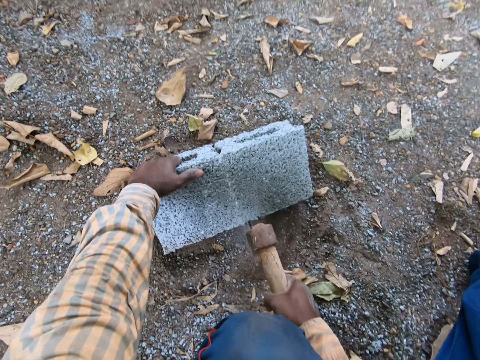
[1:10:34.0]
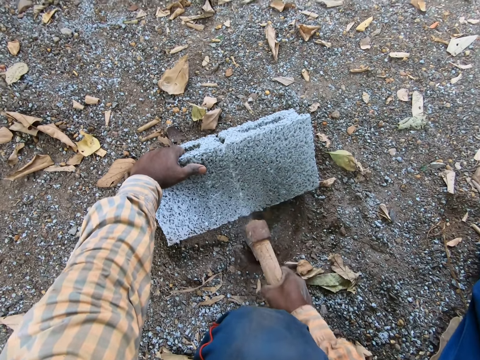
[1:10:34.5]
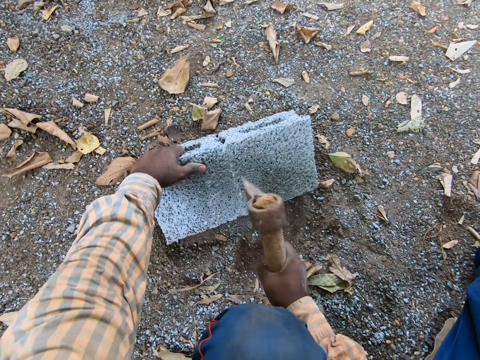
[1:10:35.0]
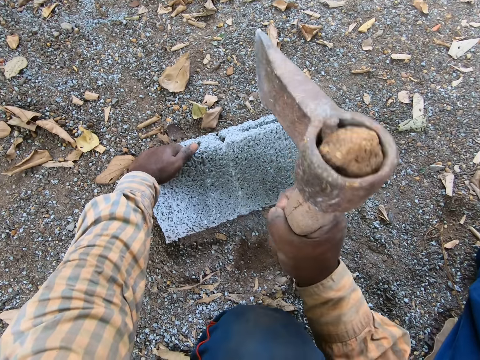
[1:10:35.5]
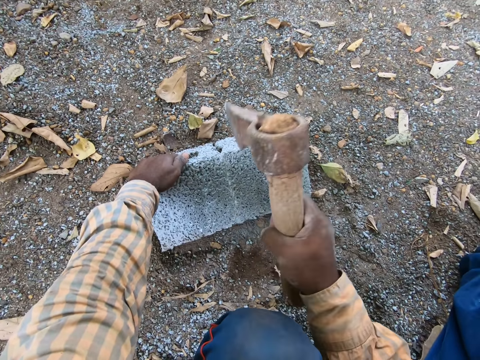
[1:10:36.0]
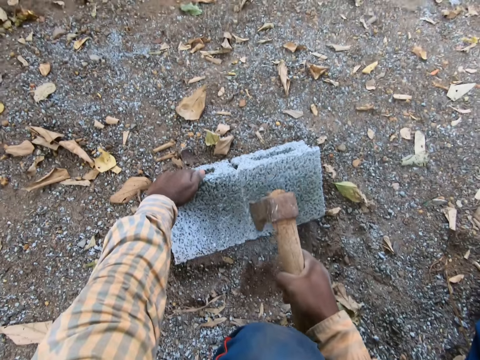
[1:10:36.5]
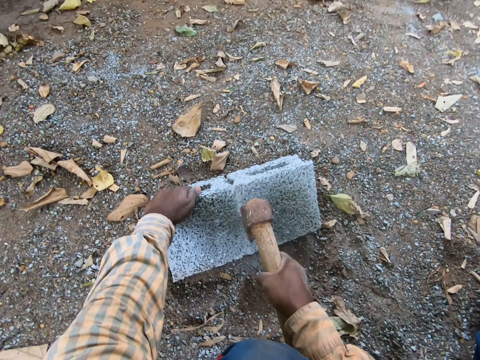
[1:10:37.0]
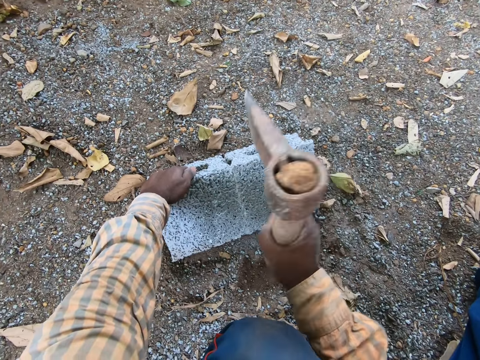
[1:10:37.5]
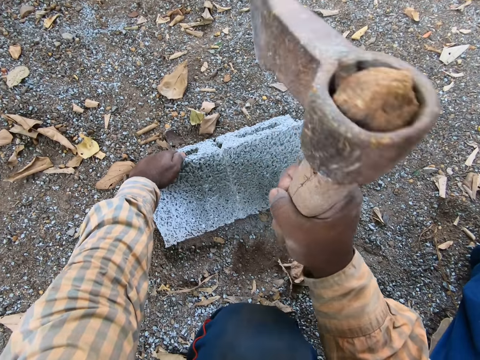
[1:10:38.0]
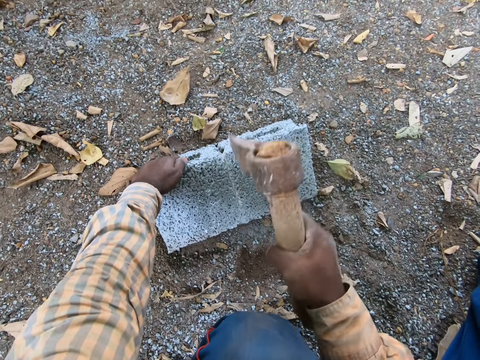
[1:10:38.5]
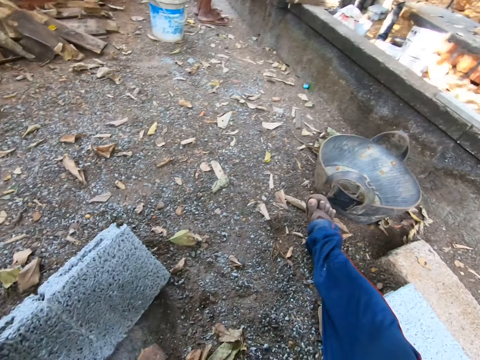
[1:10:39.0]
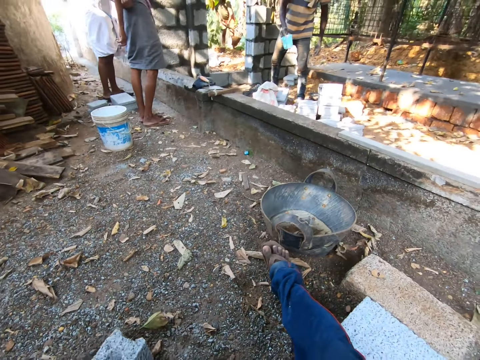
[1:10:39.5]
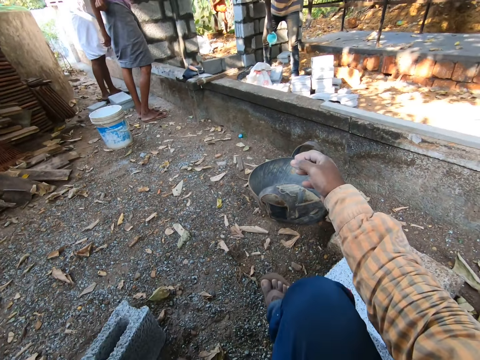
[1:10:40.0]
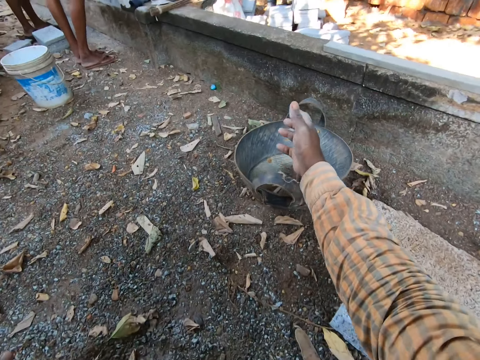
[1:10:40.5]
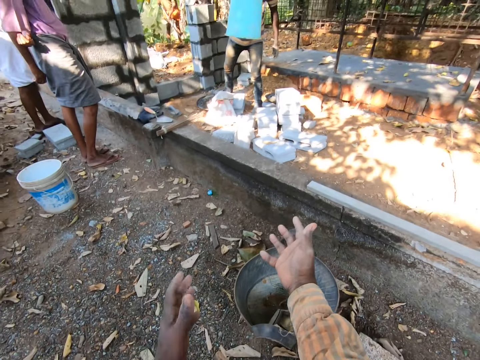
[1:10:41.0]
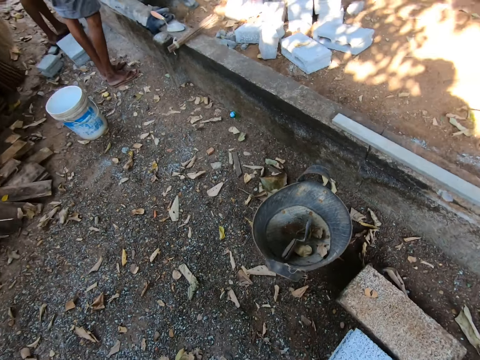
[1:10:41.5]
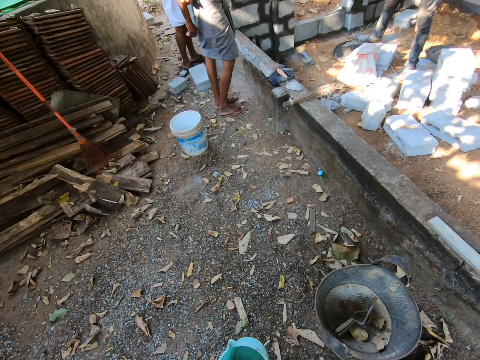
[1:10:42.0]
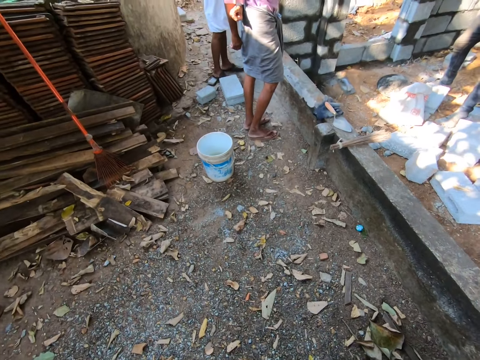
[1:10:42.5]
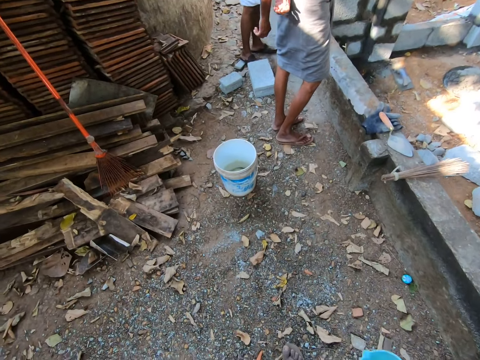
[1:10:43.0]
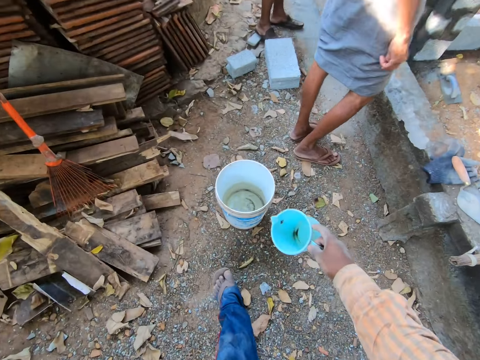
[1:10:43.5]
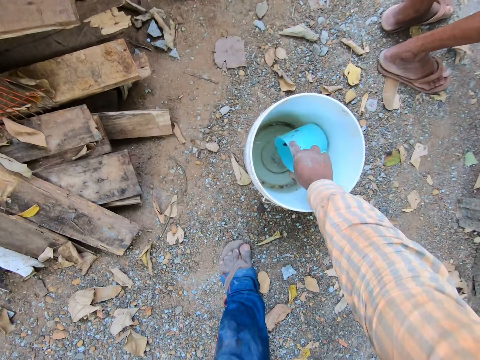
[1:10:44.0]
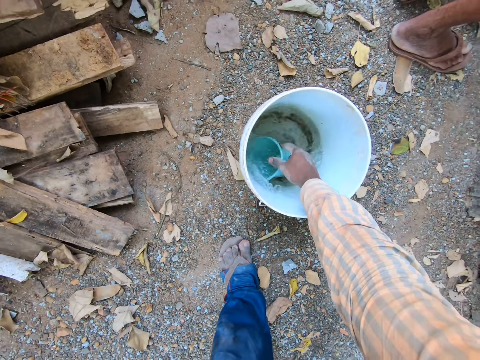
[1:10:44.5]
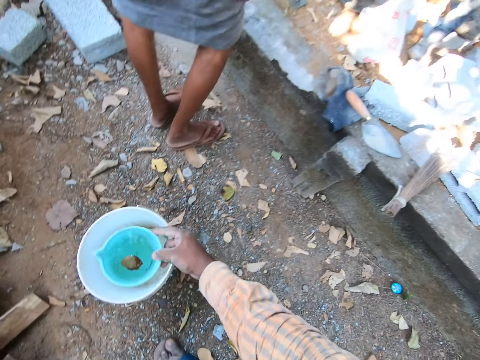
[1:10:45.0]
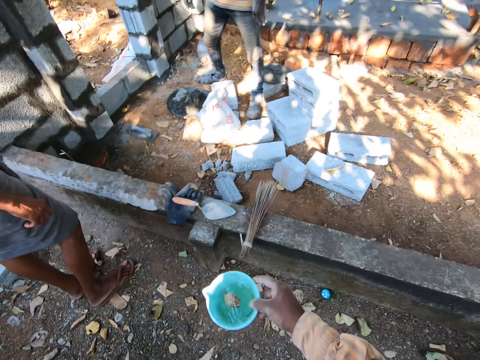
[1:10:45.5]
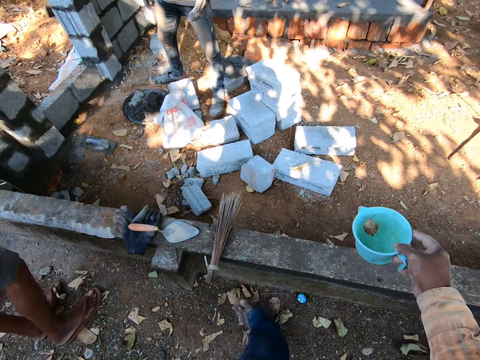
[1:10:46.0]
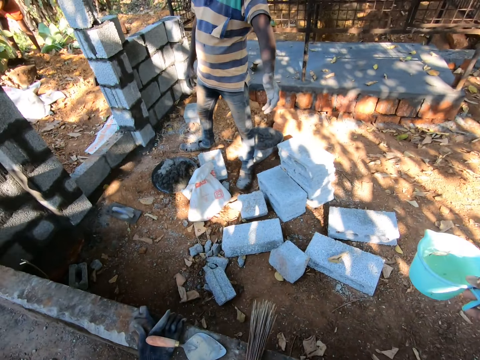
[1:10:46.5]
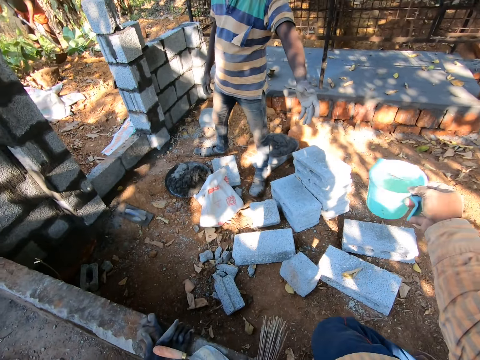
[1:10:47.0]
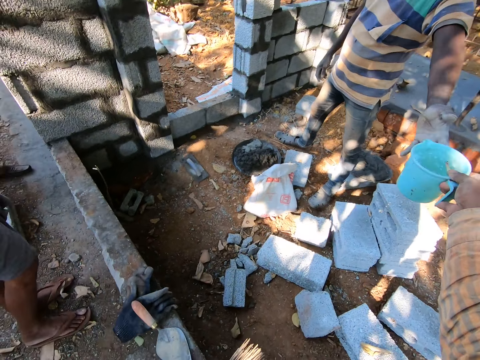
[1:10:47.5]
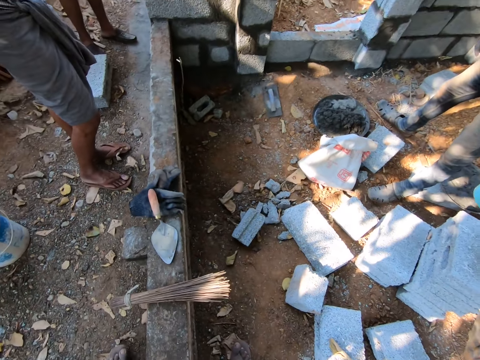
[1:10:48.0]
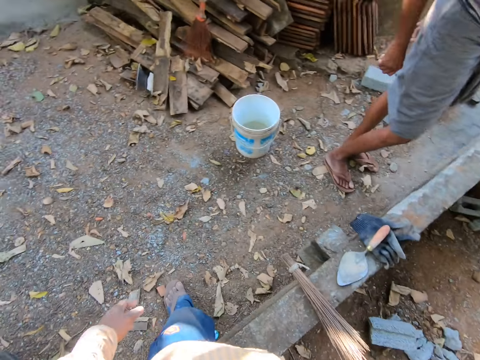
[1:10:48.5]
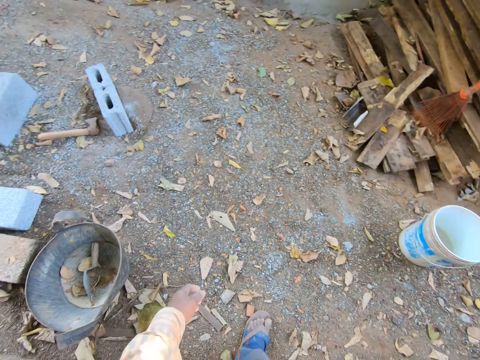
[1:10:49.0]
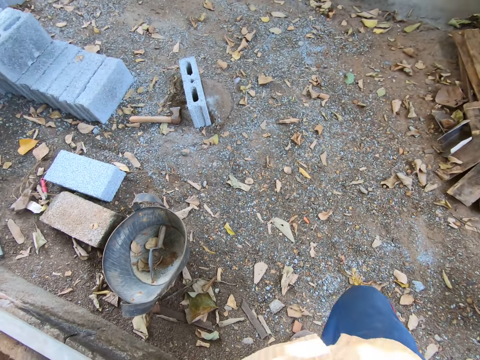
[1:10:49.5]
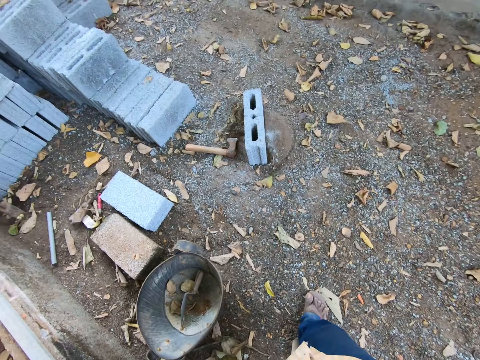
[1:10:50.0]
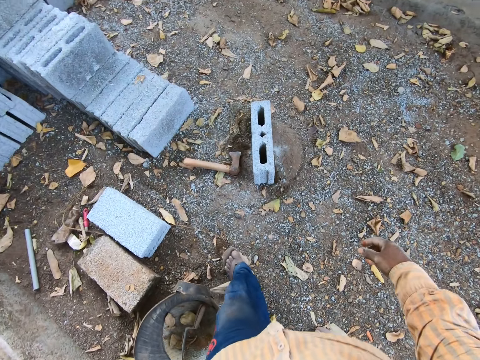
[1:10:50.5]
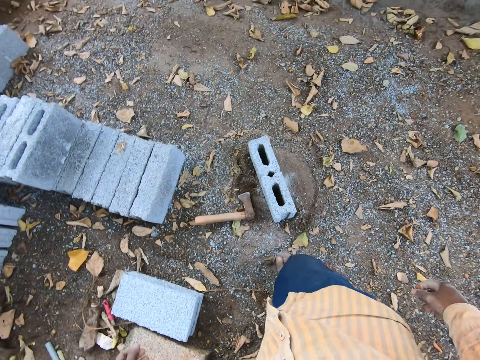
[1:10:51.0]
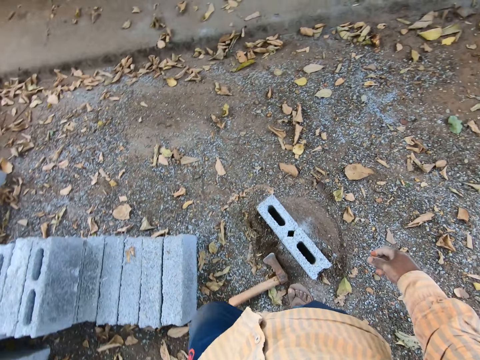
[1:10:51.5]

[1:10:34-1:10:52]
The camera wearer talks. A man throws a cup to the camera wearer with his right hand. The camera wearer catches the cup with both hands. He picks a jug. He walks. He takes water from a bucket on the ground with the cup in his right hand. He talks. He gives the cup to the man with his right hand. He walks.

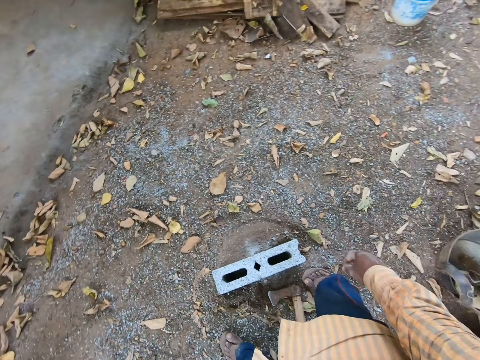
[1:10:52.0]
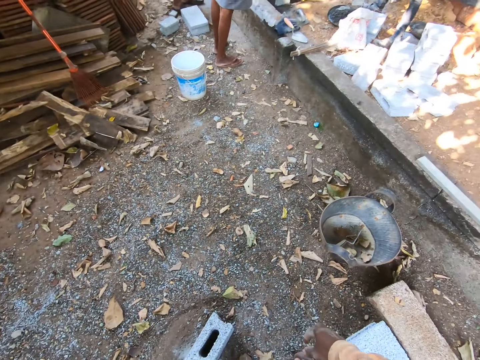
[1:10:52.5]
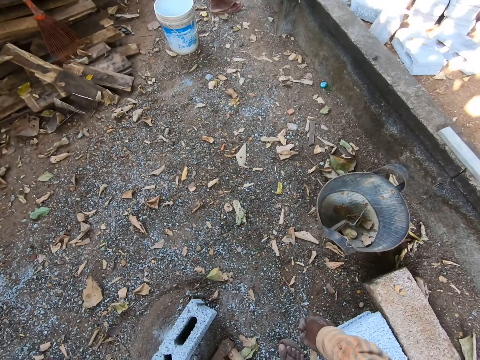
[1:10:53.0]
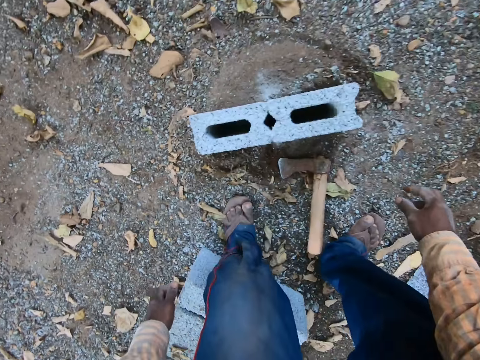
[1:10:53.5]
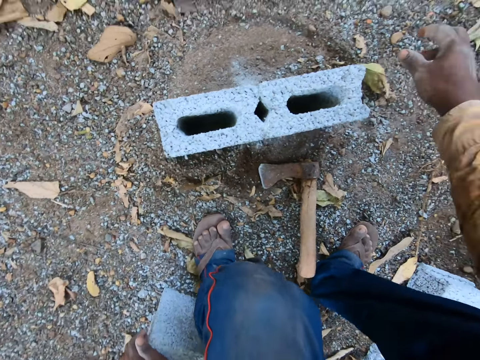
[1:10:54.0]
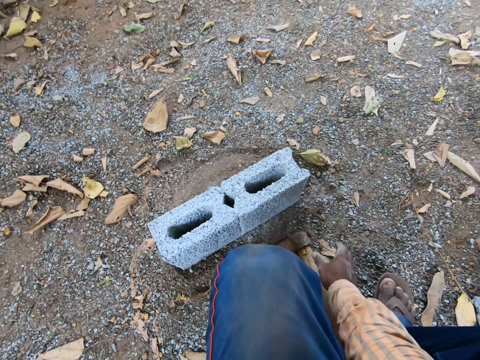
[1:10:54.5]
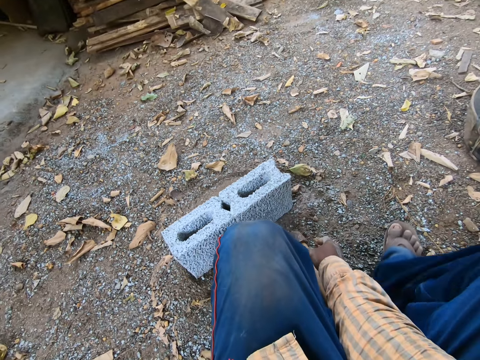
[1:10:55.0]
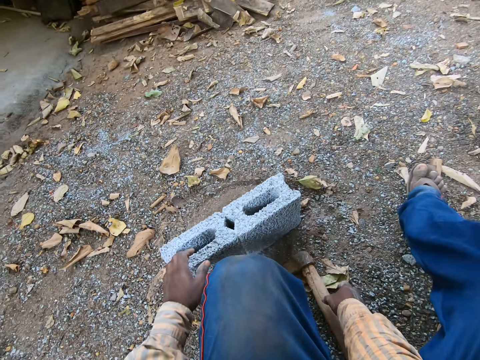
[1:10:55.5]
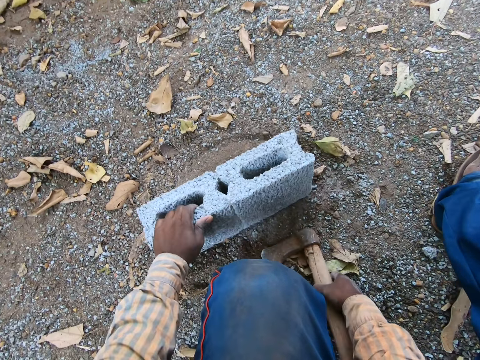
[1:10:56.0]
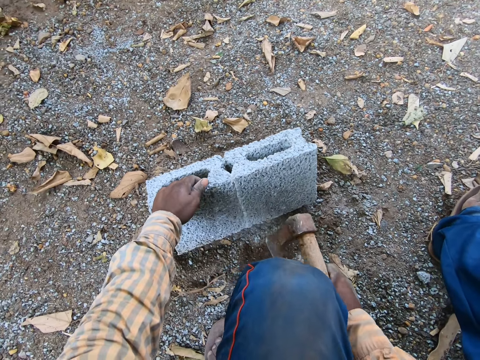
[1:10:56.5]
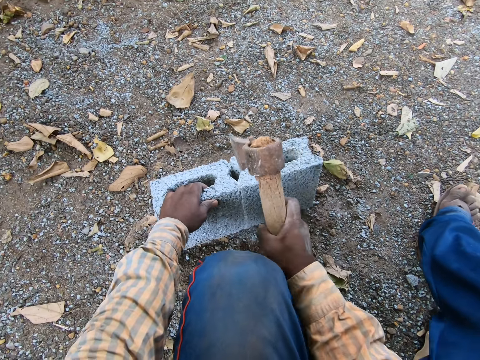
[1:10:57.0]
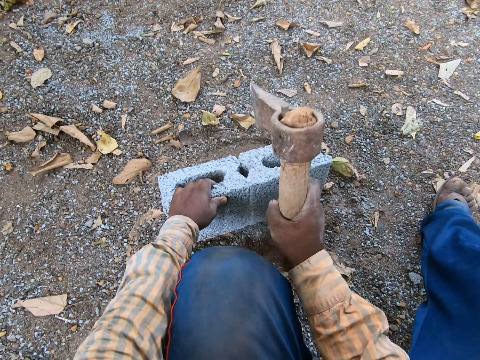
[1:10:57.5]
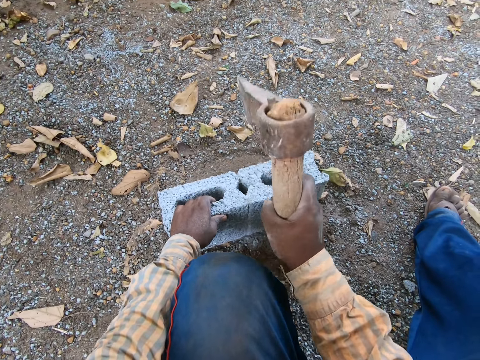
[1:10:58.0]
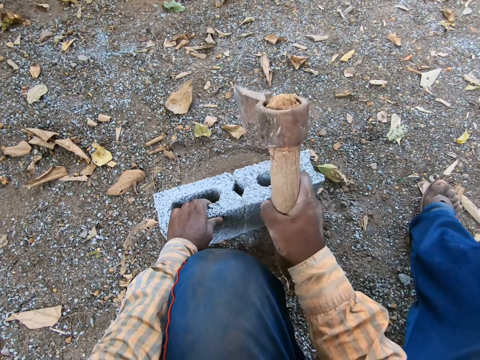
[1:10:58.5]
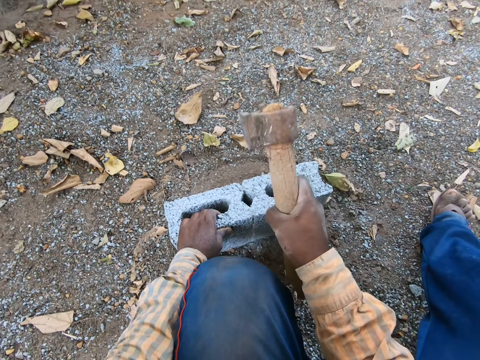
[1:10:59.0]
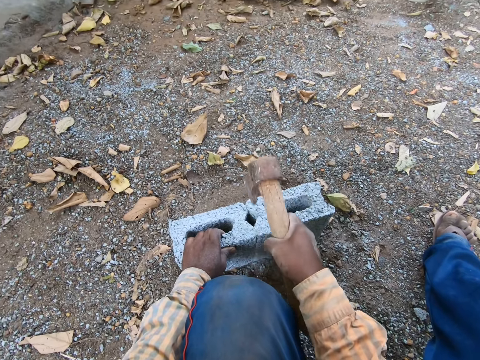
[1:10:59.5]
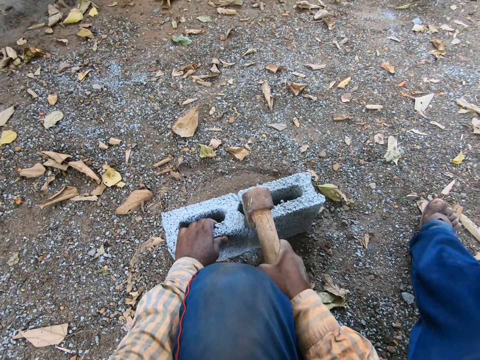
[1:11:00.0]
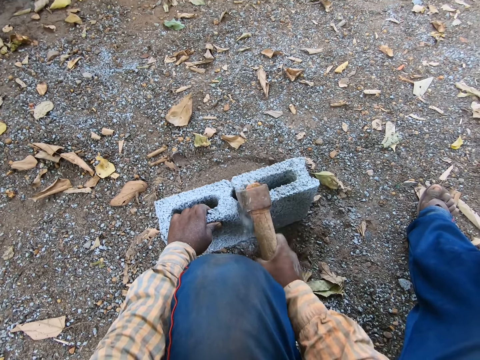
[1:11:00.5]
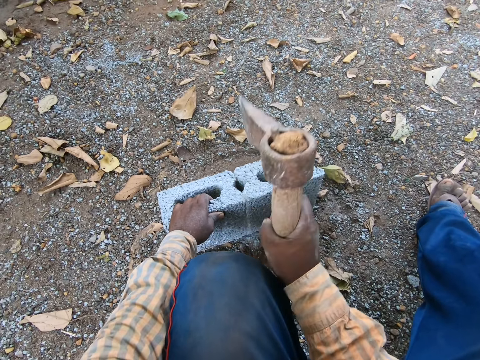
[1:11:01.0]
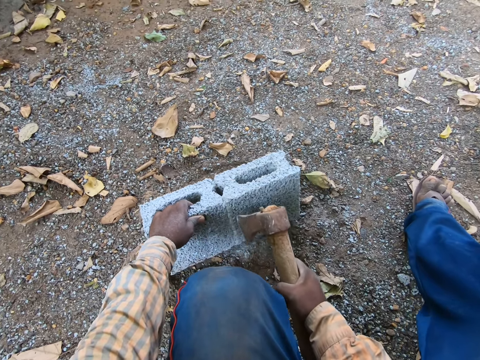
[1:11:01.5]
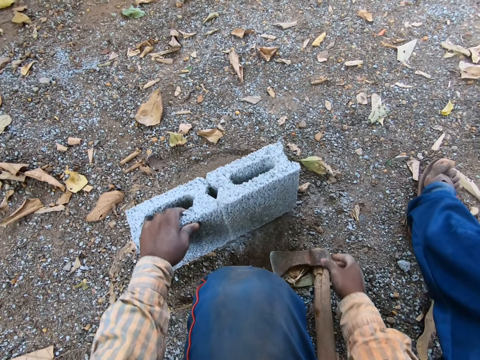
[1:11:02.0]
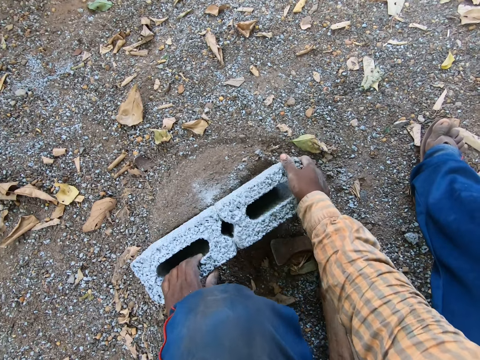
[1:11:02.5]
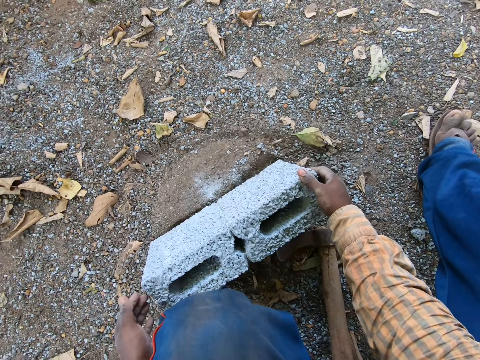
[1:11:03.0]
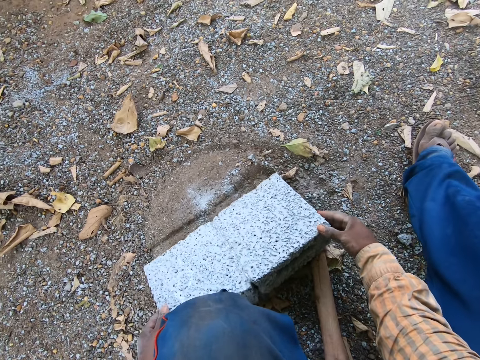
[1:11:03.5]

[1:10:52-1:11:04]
The camera wearer picks the axe from the ground with his right hand. He picks a building block. He cuts the block on the ground with the axe in his right hand. He drops the axe on the ground from his right hand.
